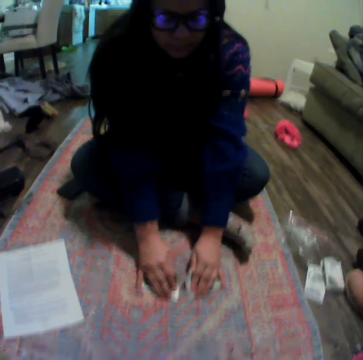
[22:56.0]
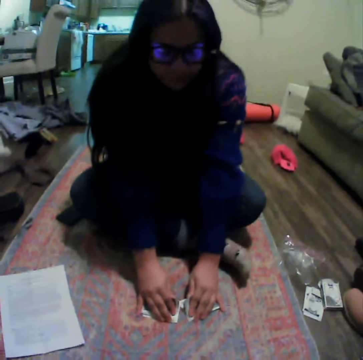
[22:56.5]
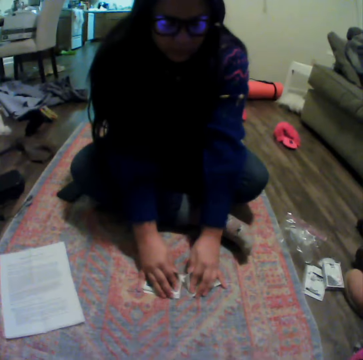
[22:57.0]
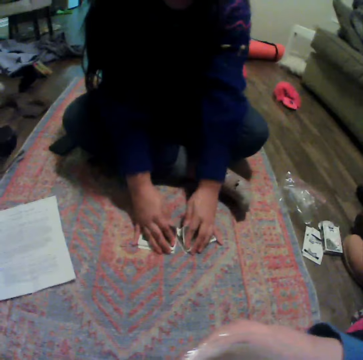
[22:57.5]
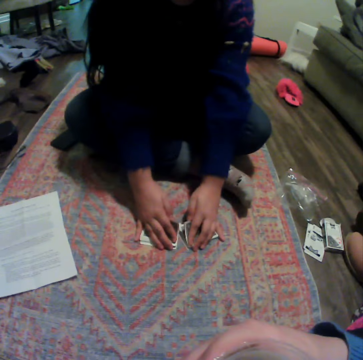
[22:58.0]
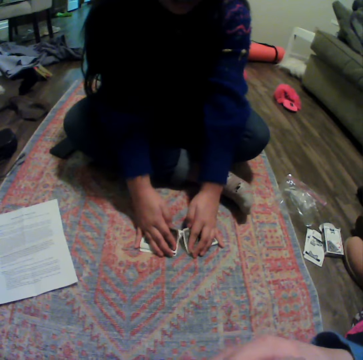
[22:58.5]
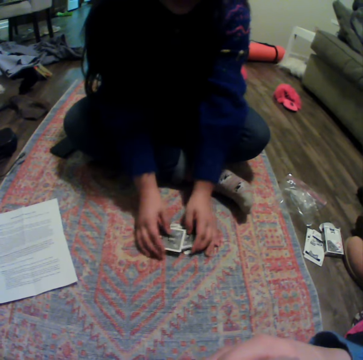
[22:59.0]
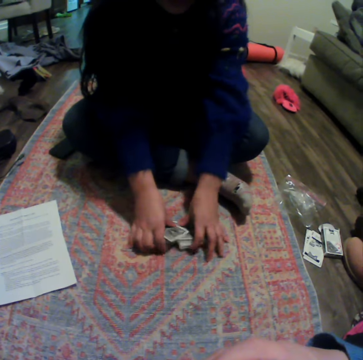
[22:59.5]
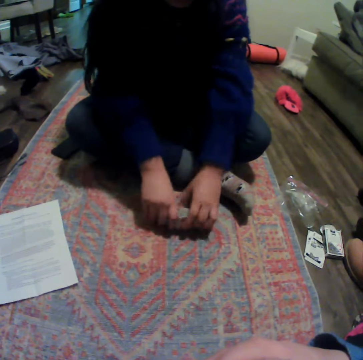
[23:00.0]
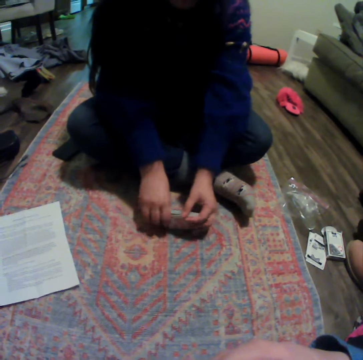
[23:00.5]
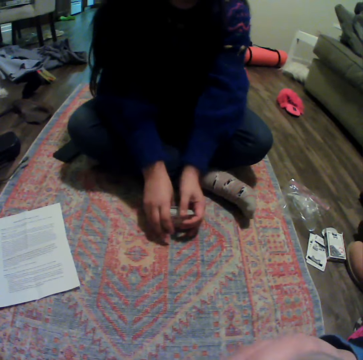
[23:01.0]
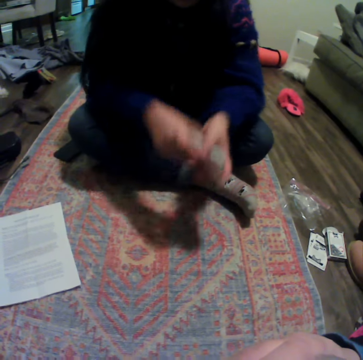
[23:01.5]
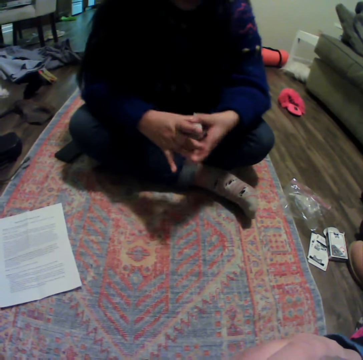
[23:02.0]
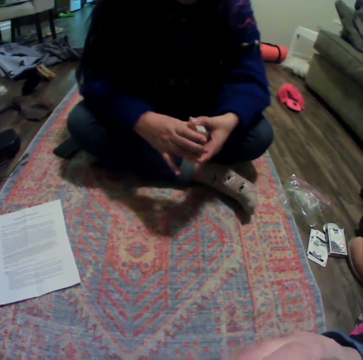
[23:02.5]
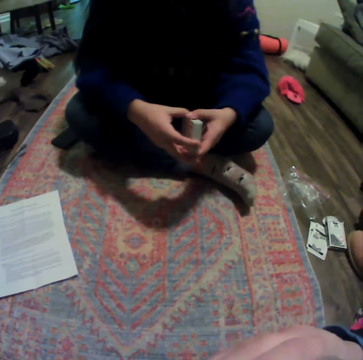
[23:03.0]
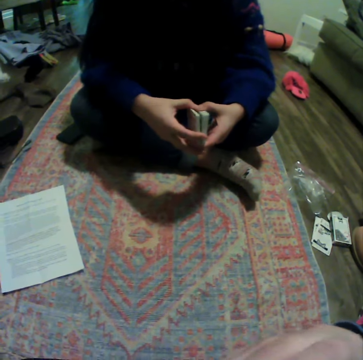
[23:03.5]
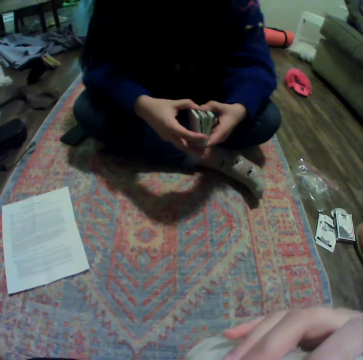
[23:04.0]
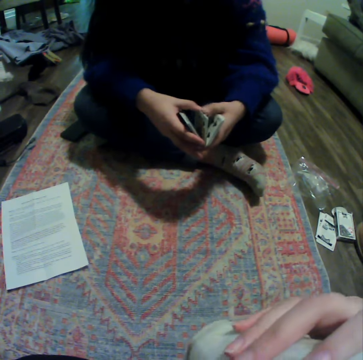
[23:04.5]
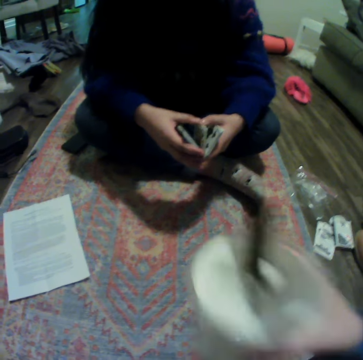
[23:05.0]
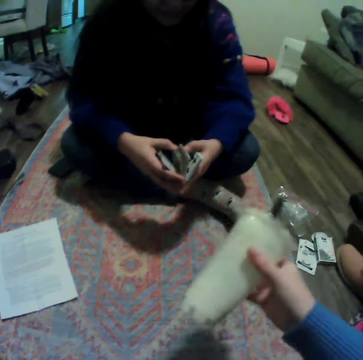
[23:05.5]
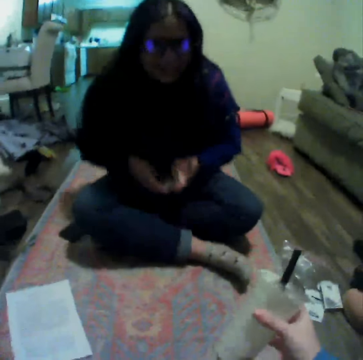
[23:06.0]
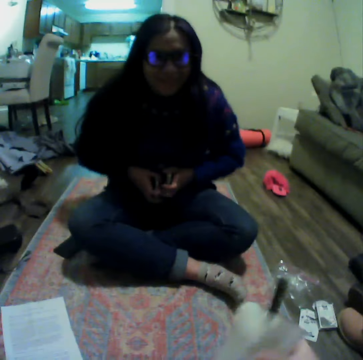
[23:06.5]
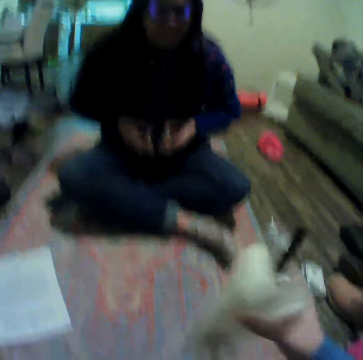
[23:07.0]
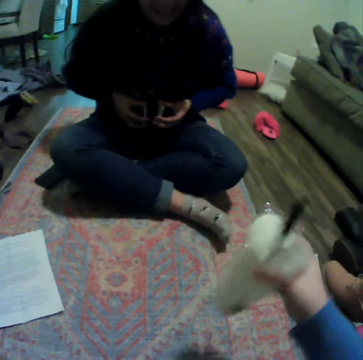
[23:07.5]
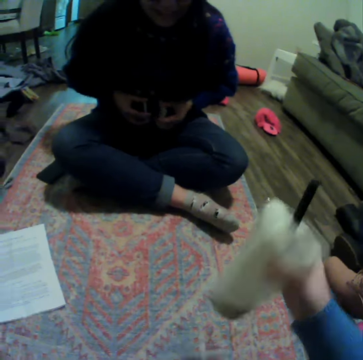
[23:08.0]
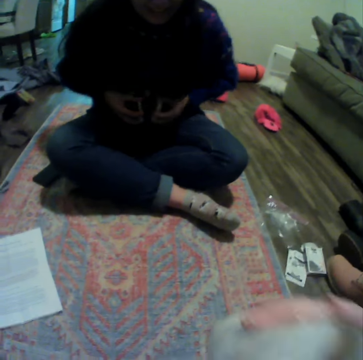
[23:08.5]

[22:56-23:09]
A lady puts the cards down. The camera wearer moves a hand. The lady reshuffles the cards, gathers the cards and divides the cards. The camera wearer shakes a plastic cup.

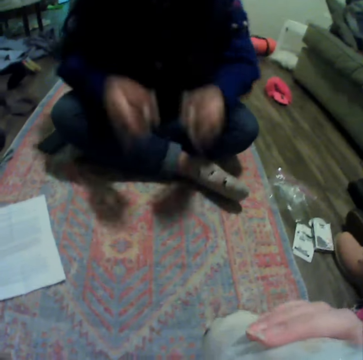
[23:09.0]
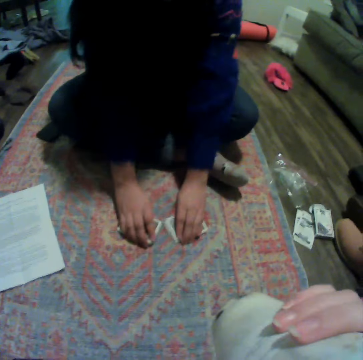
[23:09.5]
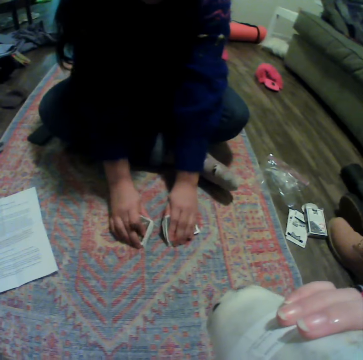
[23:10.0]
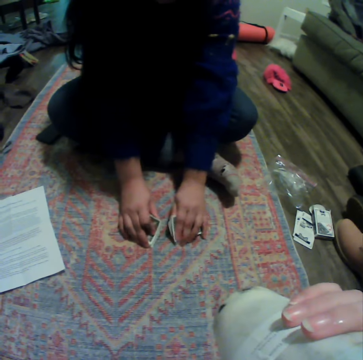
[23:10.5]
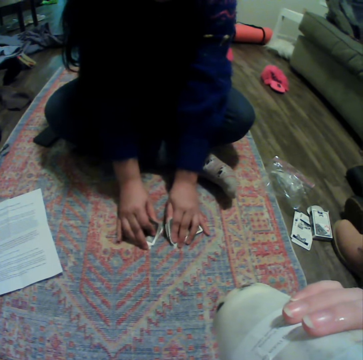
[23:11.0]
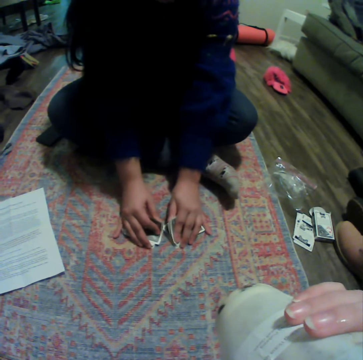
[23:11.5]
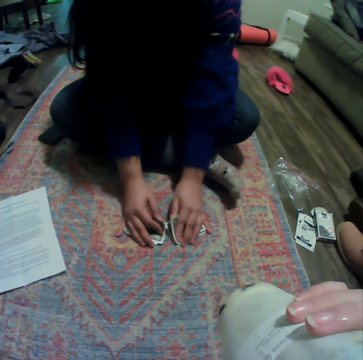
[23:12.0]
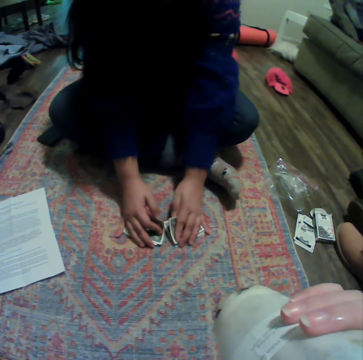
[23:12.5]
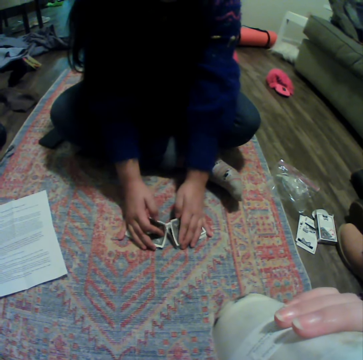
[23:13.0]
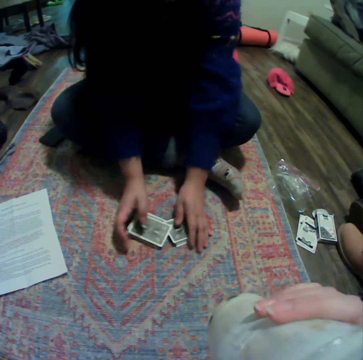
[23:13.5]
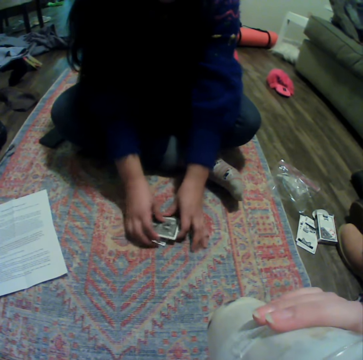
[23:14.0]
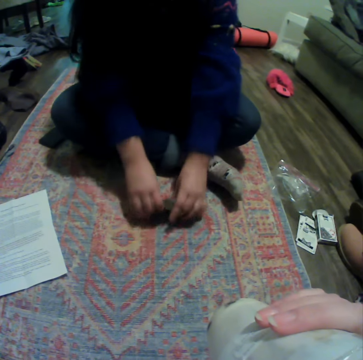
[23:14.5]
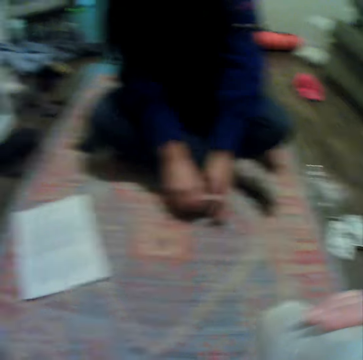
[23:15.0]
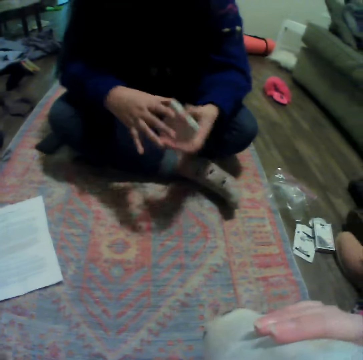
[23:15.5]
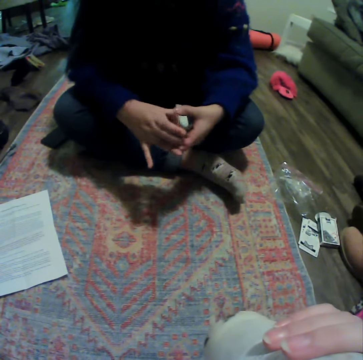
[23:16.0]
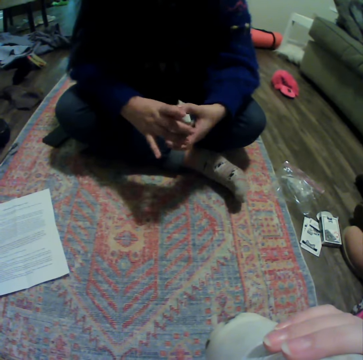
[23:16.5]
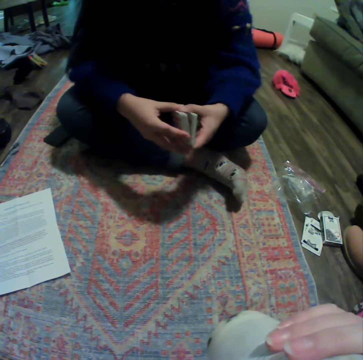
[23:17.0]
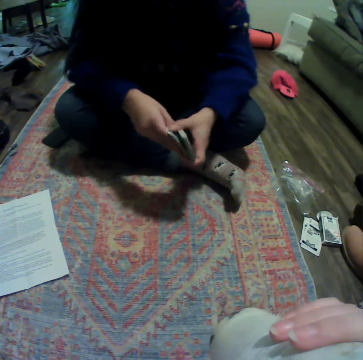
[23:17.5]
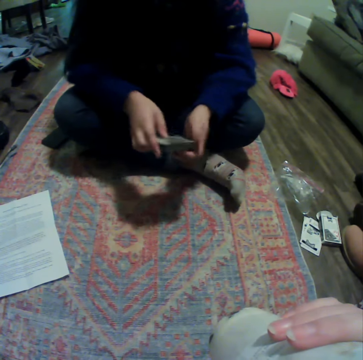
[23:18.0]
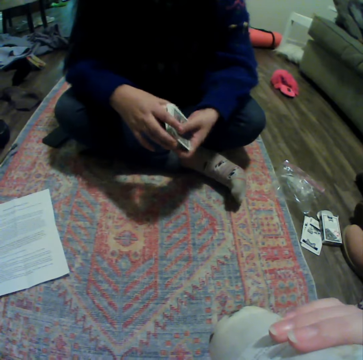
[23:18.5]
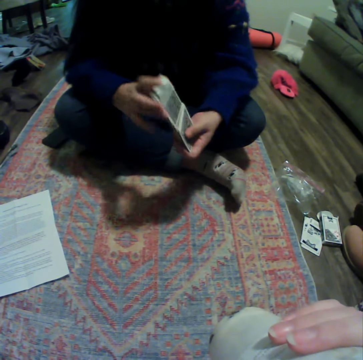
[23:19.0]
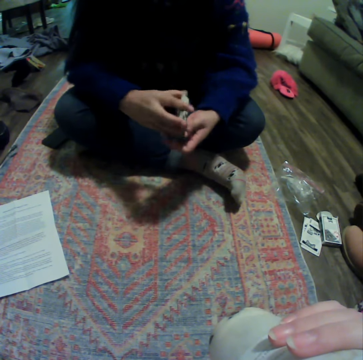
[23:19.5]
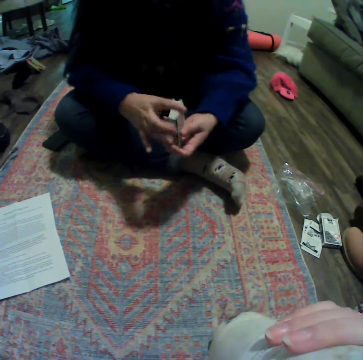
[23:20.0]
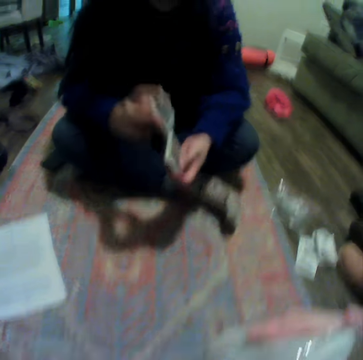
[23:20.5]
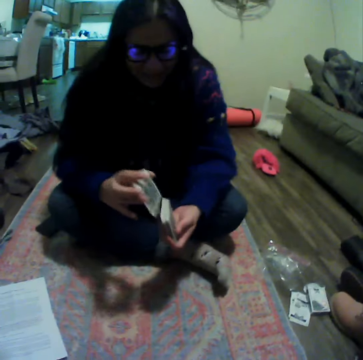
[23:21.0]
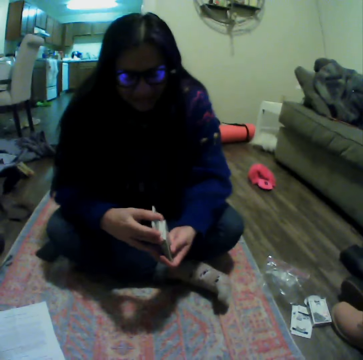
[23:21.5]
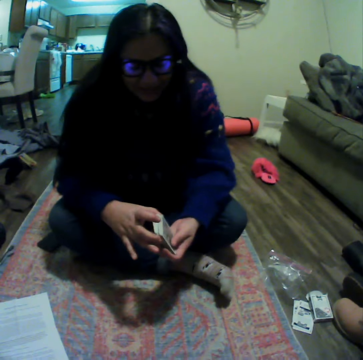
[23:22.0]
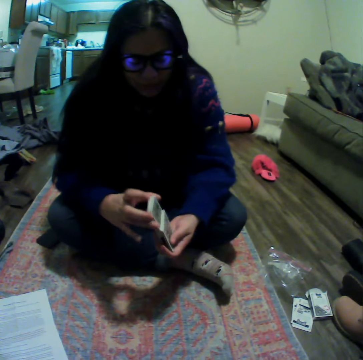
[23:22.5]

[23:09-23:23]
The camera wearer drinks something. A lady puts the cards down, reshuffles the cards, gathers the cards and reshuffles the cards.

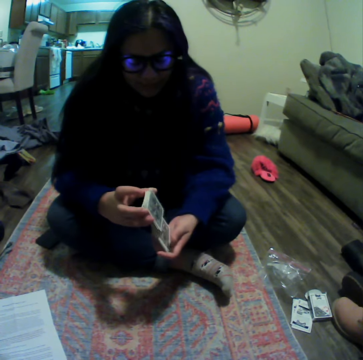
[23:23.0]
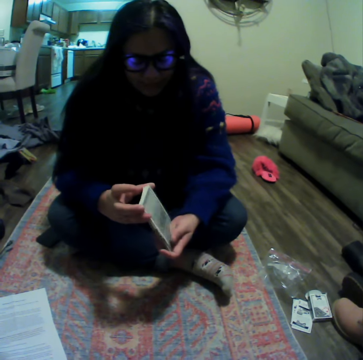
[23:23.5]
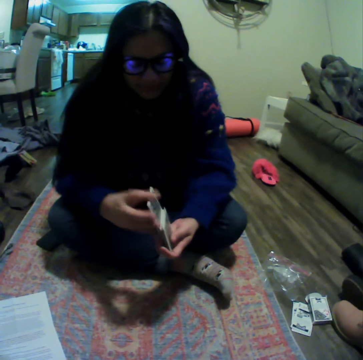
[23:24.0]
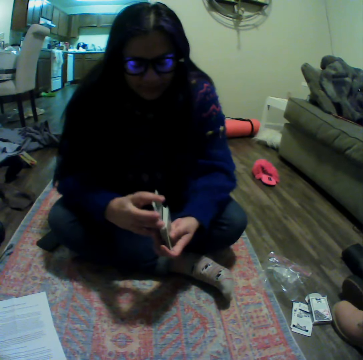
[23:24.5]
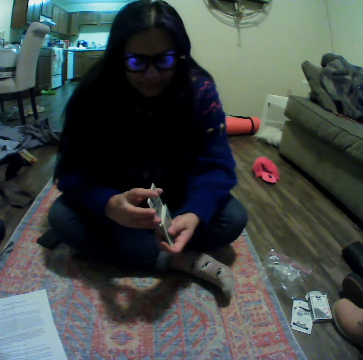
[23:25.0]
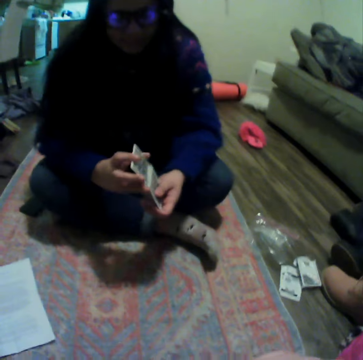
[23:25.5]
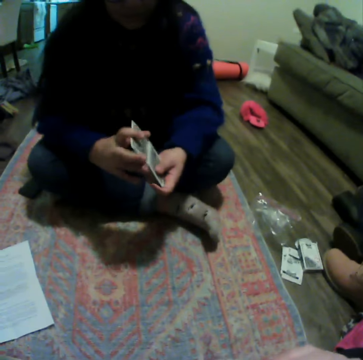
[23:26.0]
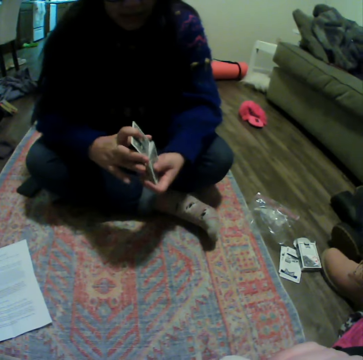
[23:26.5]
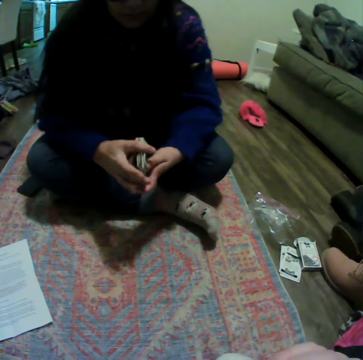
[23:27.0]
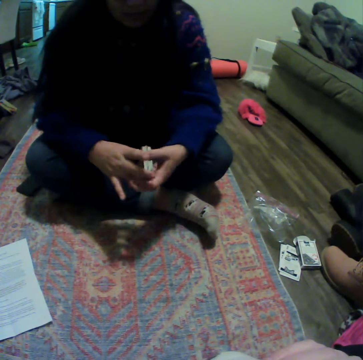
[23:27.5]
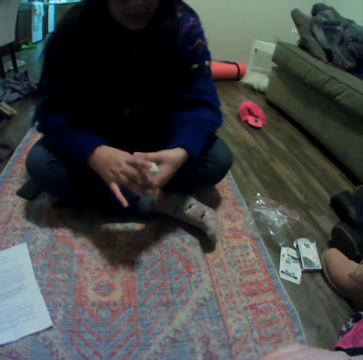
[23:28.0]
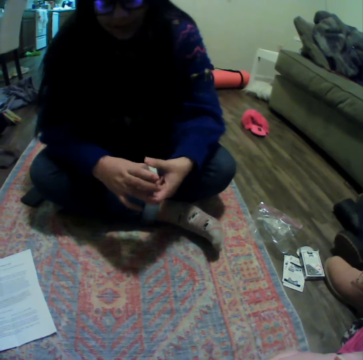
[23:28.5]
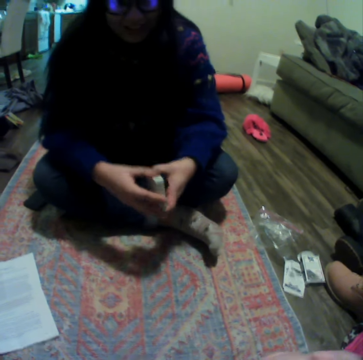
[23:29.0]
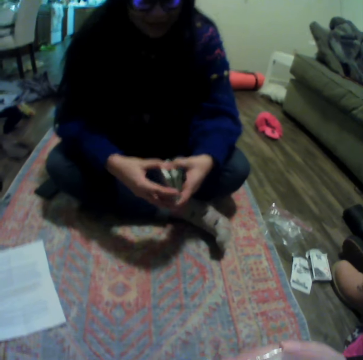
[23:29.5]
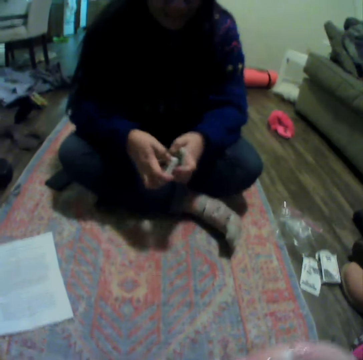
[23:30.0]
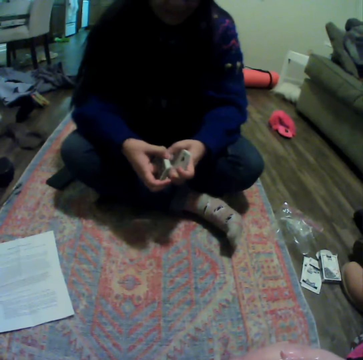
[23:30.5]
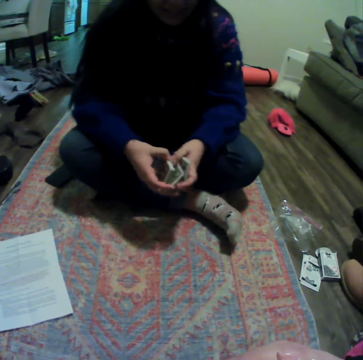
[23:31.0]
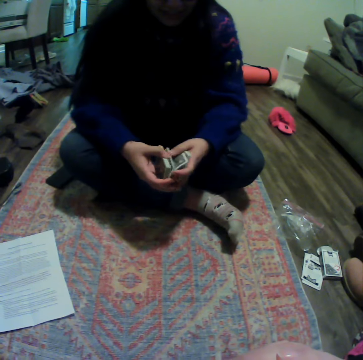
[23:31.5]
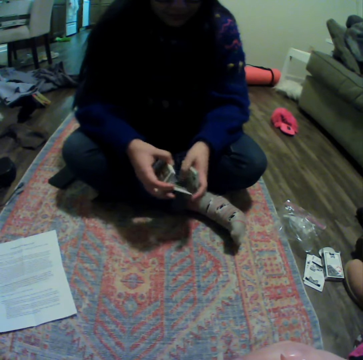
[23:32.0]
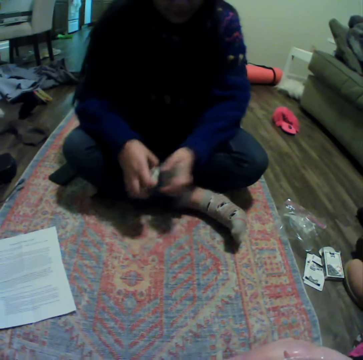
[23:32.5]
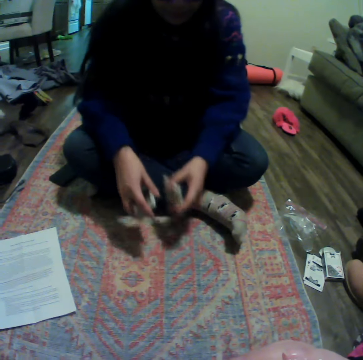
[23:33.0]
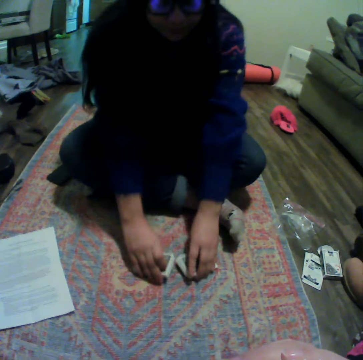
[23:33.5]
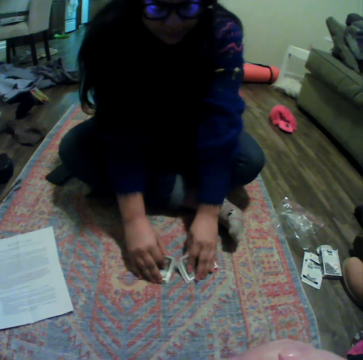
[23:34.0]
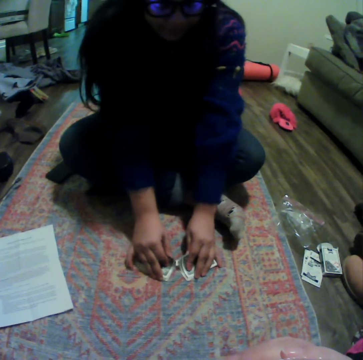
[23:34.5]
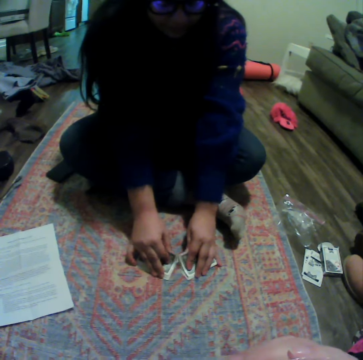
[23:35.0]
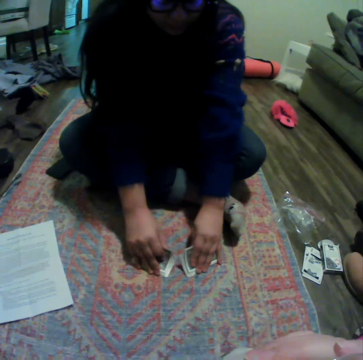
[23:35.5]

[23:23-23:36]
A lady divides the cards and puts the cards down.
